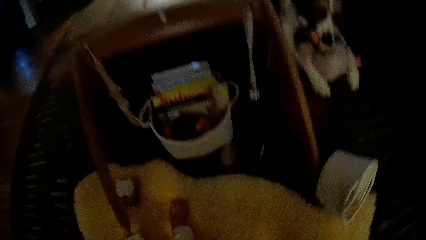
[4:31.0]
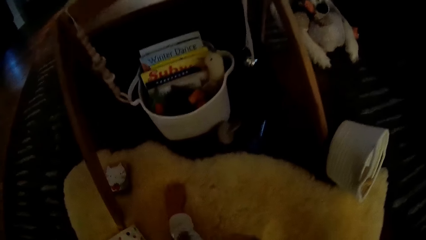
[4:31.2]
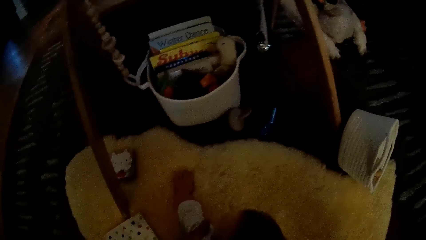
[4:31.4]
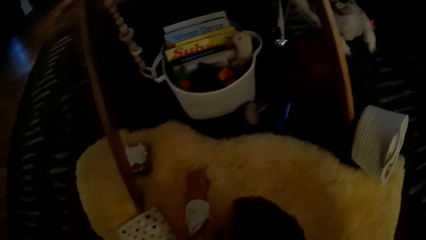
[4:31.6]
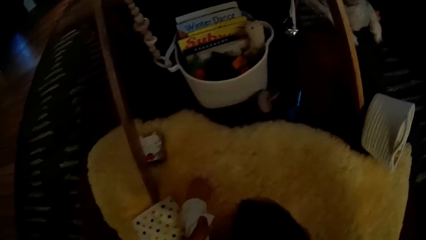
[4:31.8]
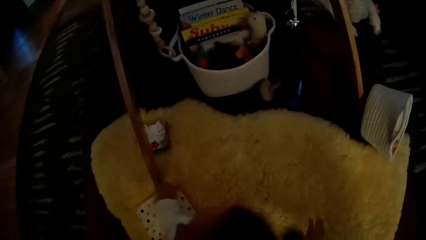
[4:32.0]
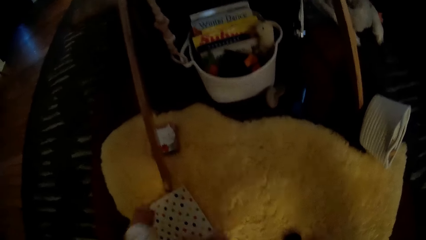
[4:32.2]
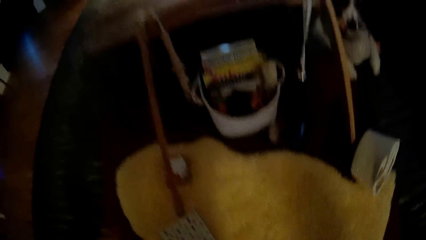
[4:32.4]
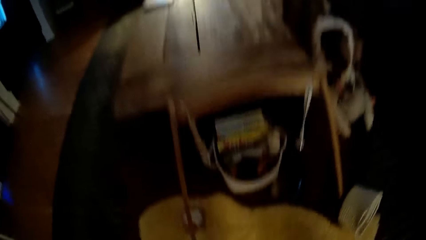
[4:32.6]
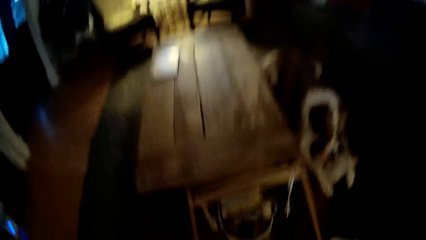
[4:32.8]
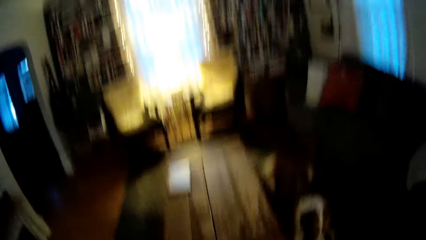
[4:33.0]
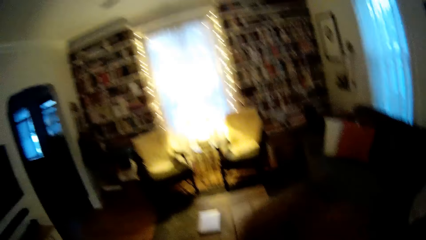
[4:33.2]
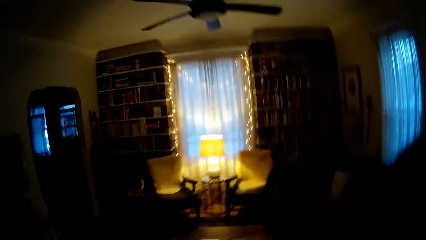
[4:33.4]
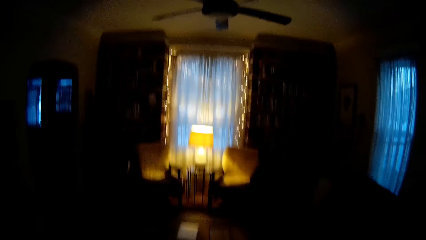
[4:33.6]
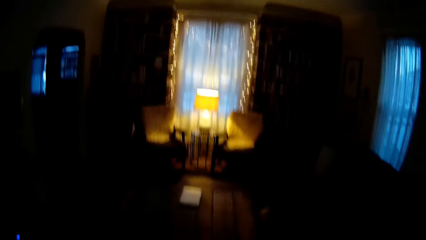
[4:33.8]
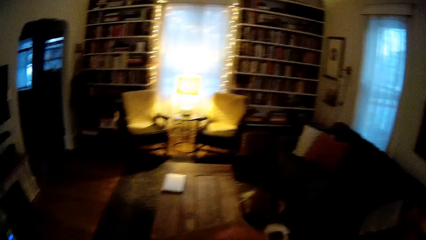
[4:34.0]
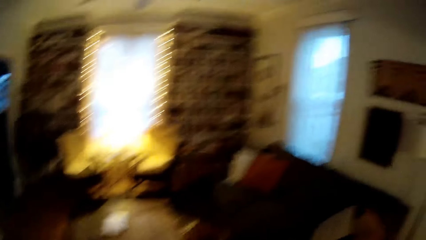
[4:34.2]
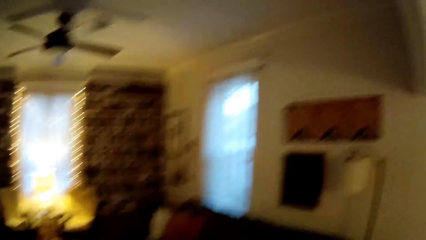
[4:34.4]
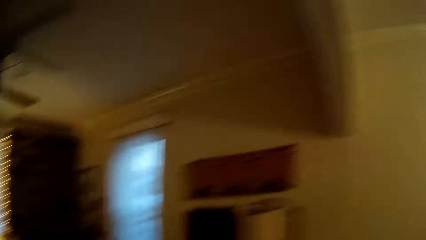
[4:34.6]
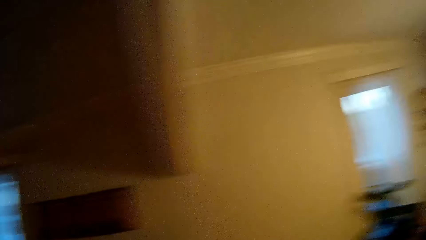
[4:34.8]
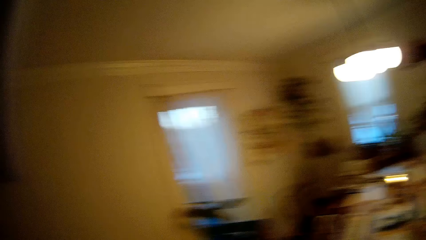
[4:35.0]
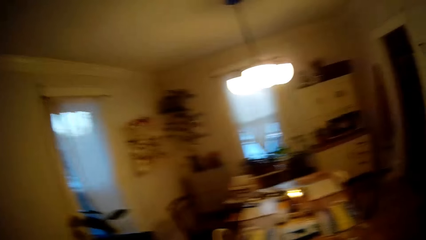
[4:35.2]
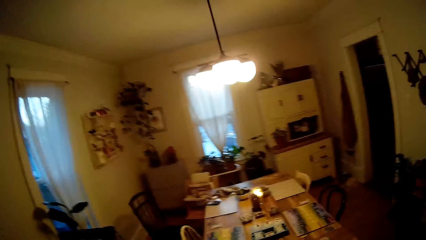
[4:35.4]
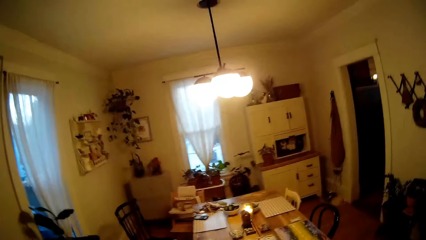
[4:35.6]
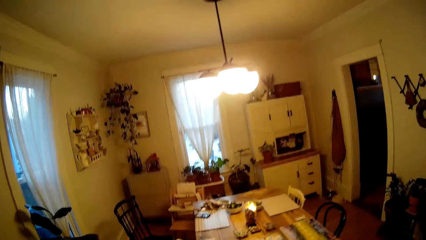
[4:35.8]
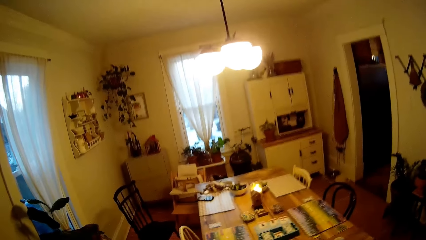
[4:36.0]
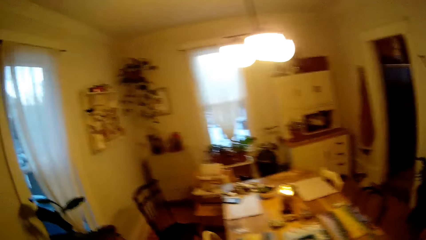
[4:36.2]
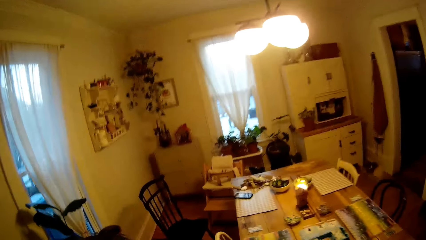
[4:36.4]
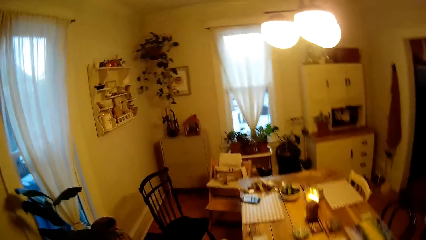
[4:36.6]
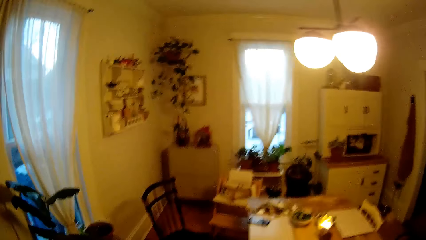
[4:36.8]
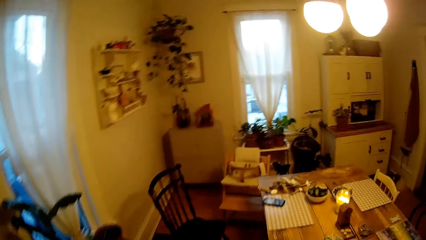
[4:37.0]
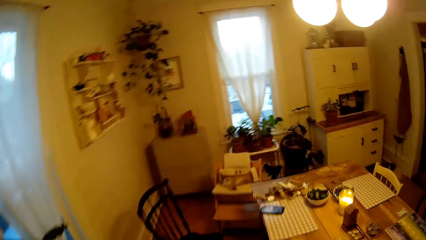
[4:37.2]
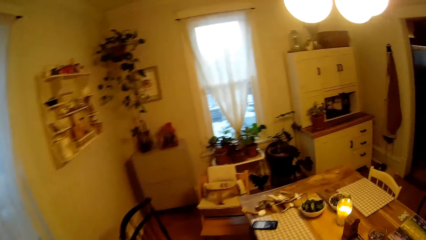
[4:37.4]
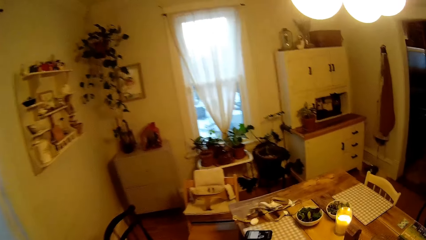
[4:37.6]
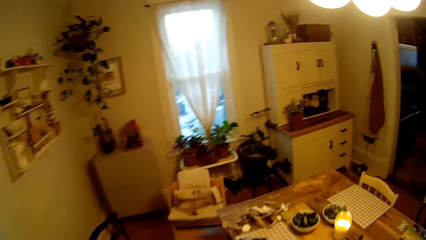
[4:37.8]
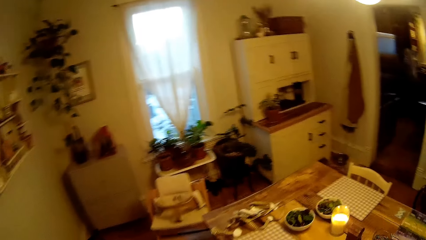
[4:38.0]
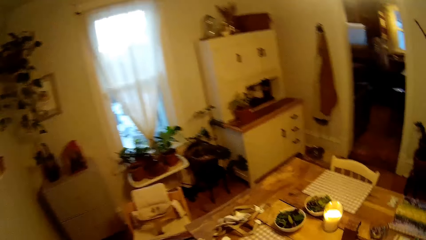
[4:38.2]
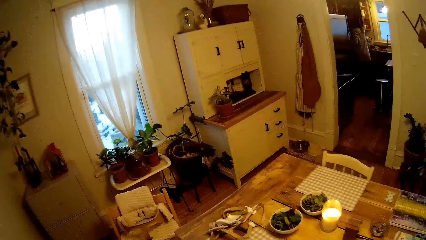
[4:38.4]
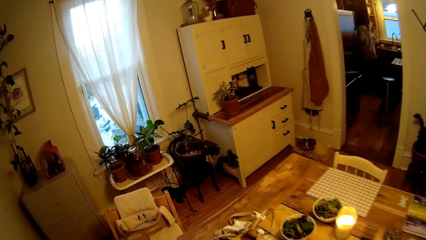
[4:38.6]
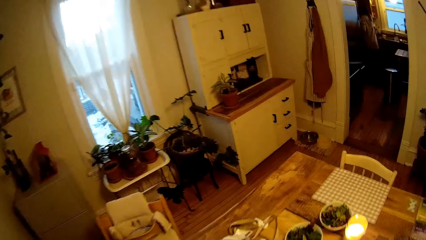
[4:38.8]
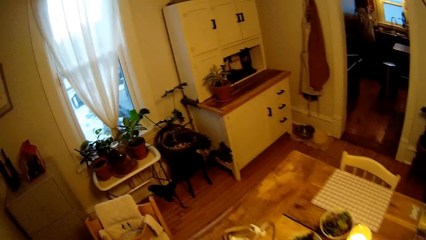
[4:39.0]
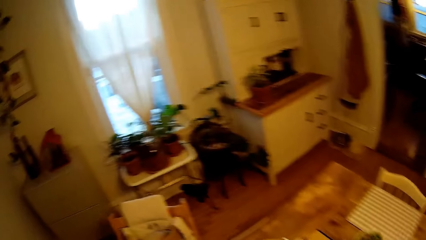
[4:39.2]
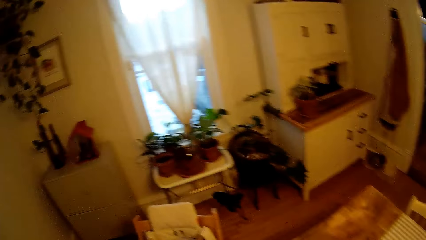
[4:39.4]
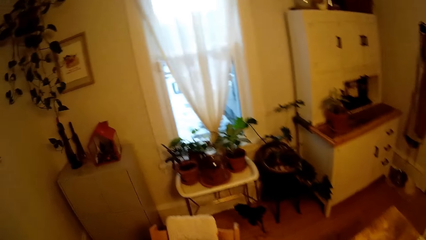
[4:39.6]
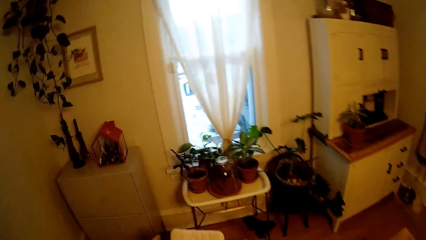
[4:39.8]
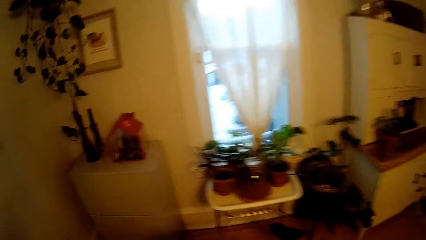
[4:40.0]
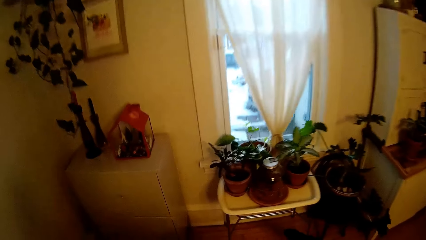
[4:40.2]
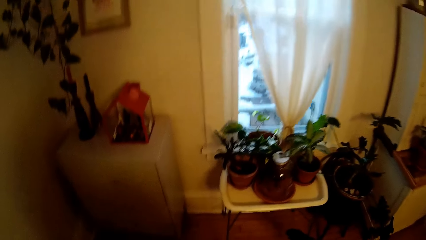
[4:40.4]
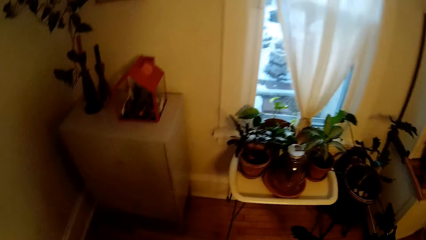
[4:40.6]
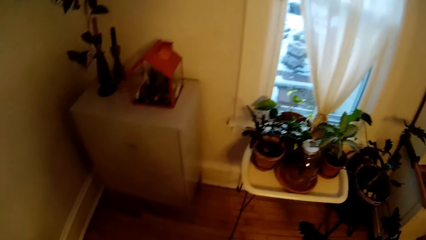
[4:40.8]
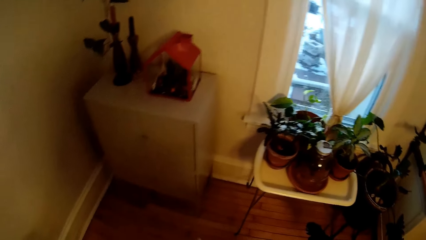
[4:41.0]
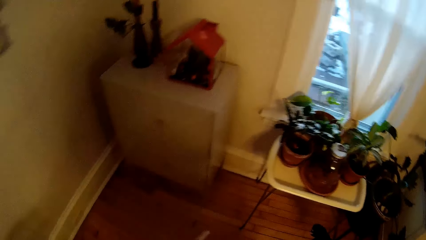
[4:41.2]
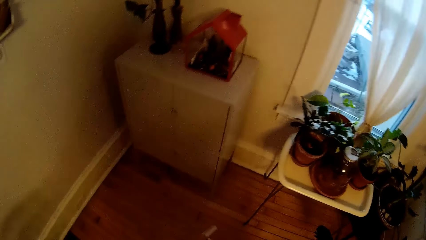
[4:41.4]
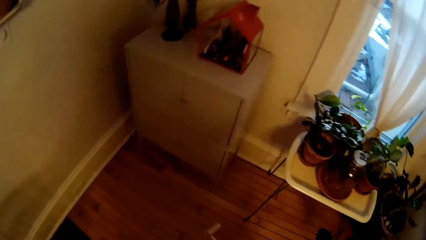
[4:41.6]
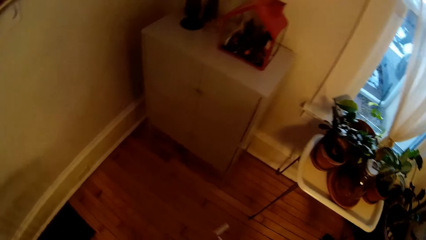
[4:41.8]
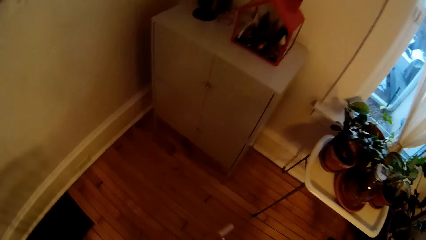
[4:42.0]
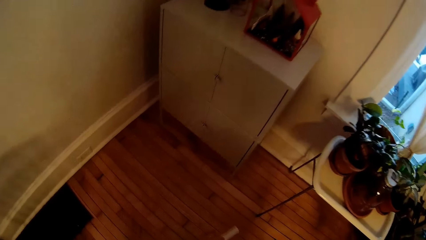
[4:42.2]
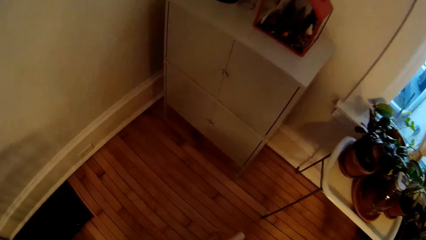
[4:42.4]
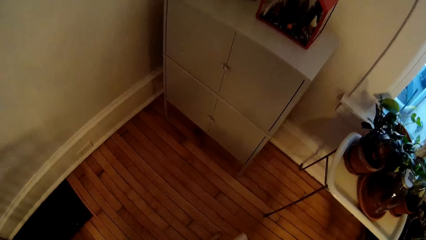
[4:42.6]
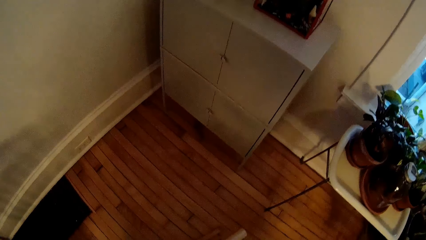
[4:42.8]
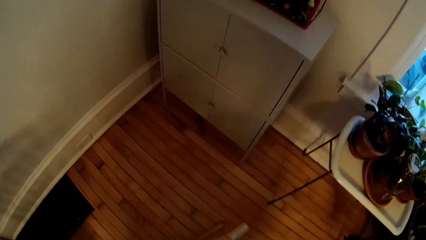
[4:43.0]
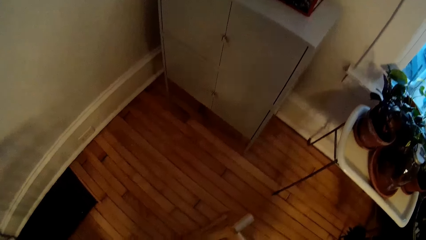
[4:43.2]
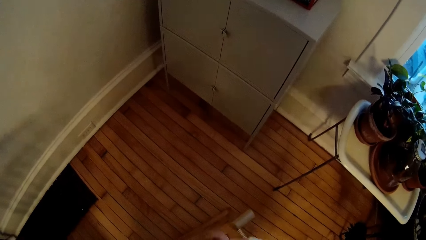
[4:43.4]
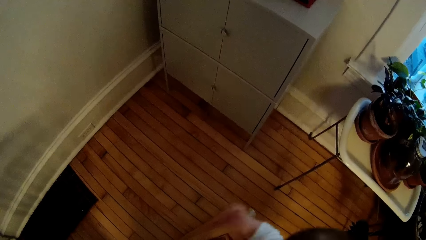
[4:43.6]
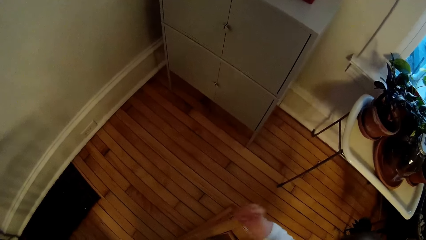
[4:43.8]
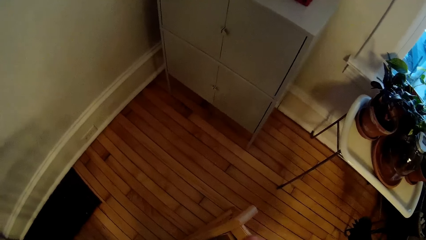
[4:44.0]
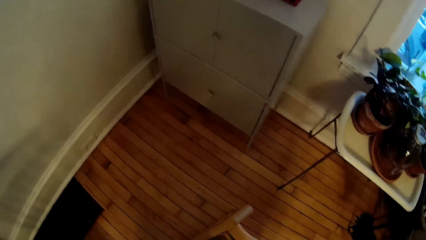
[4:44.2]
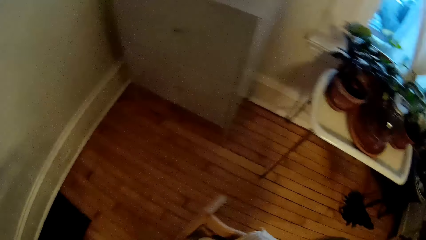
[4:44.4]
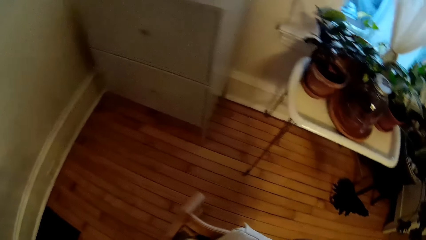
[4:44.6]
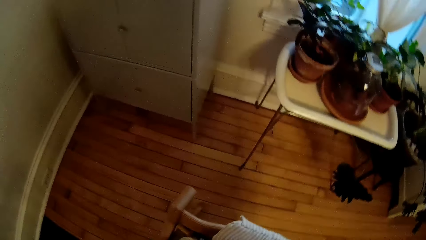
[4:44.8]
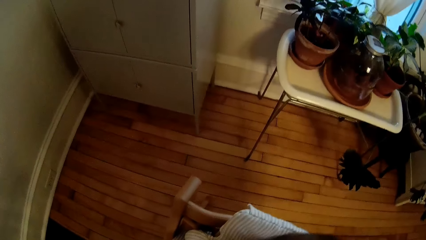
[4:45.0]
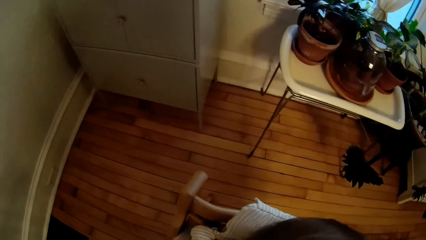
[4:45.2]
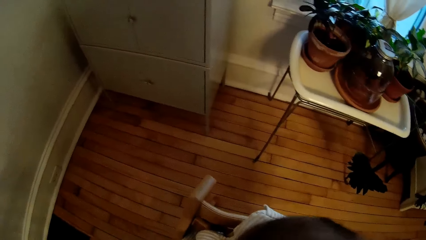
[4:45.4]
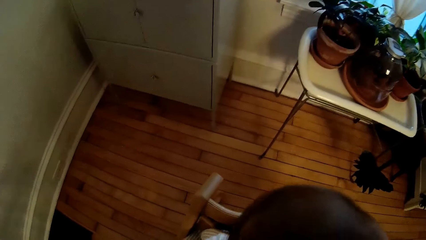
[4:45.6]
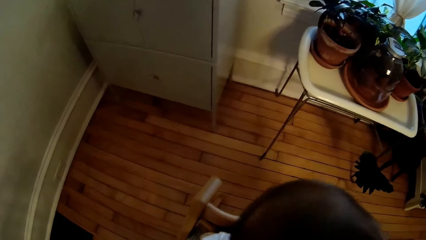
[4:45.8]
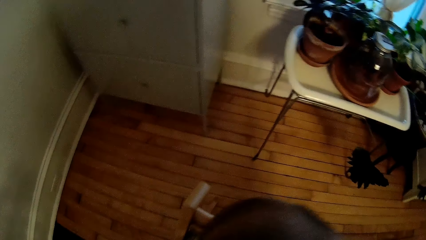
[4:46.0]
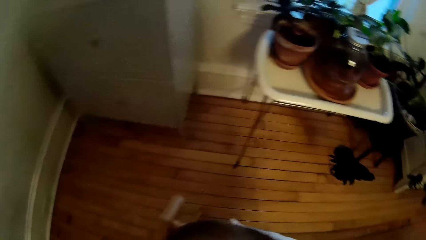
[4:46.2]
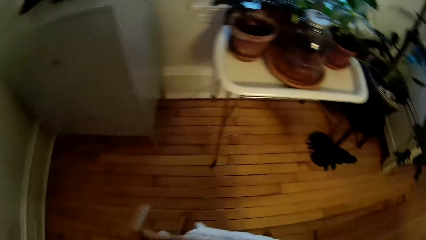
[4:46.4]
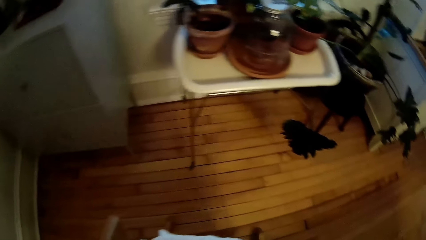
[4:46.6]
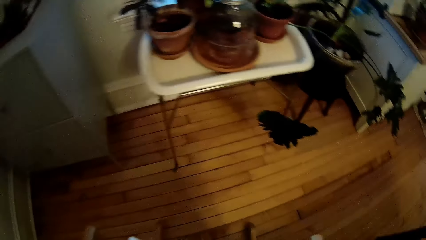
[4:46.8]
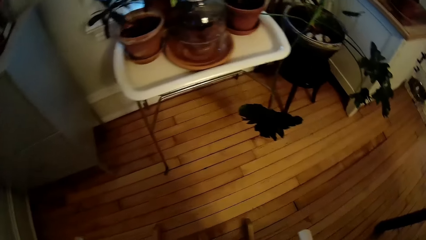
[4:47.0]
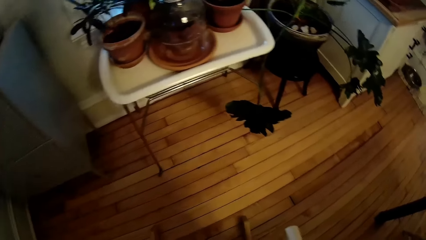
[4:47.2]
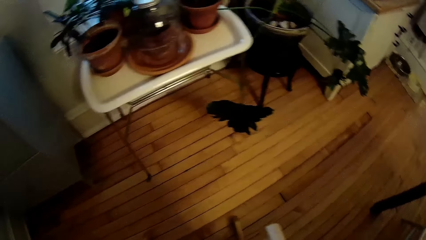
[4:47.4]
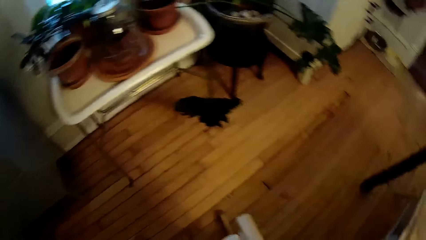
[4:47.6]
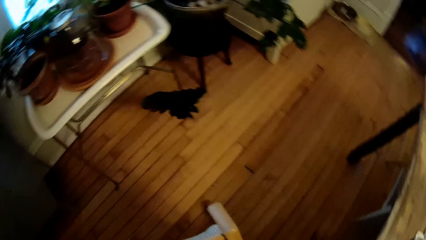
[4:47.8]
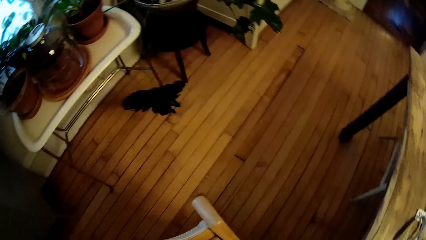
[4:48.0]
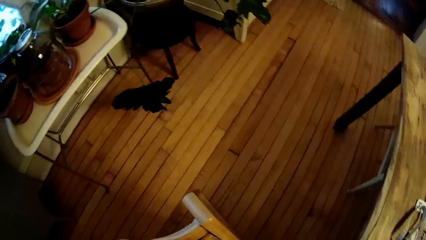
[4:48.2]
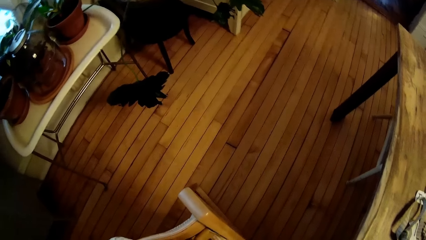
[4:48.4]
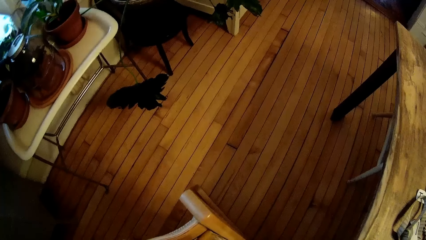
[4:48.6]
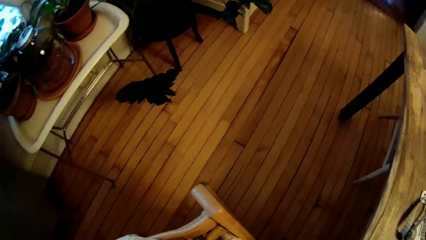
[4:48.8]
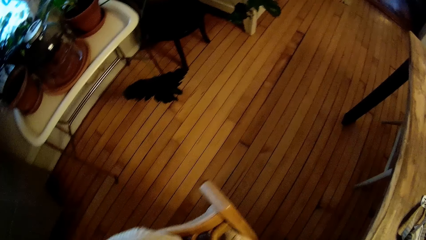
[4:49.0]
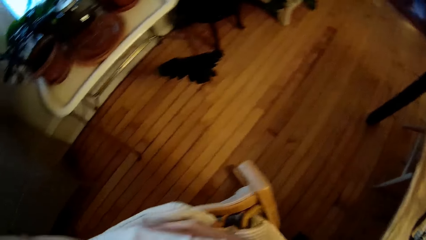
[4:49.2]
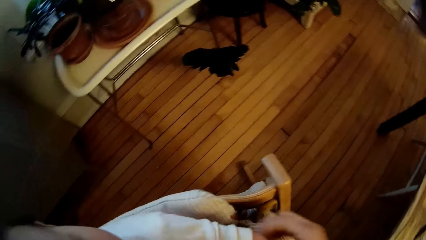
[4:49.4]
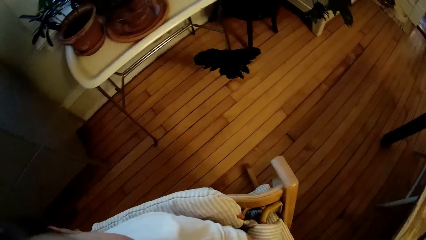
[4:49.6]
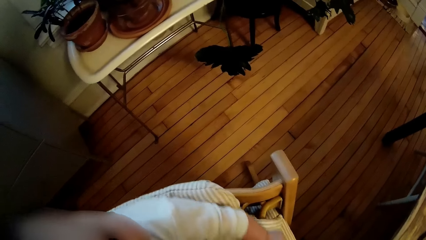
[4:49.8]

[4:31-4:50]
The camera wearer picks up the baby. He carries the baby from a baby mattress with his left hand. He walks around with the baby. He puts the baby on the high chair.
